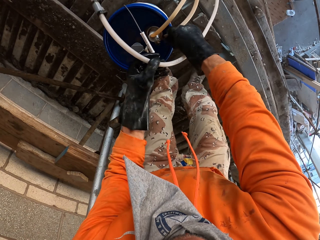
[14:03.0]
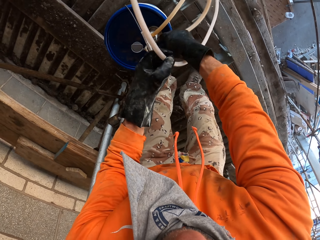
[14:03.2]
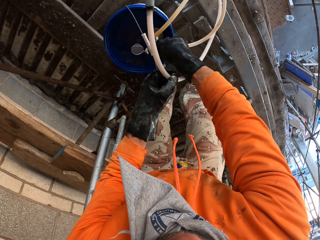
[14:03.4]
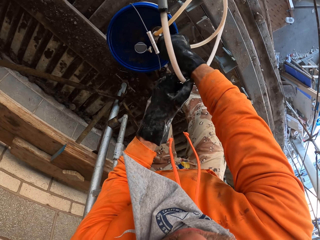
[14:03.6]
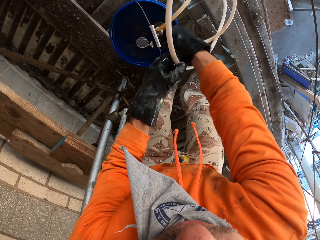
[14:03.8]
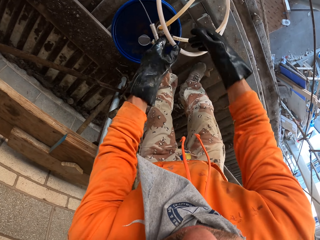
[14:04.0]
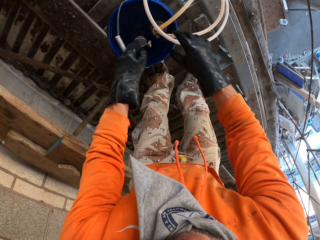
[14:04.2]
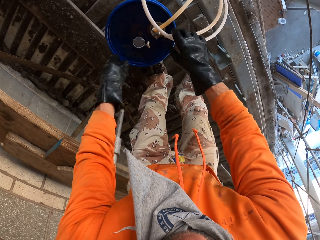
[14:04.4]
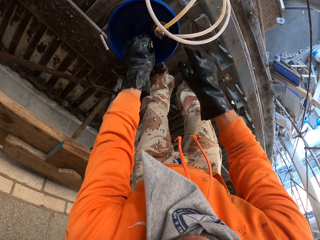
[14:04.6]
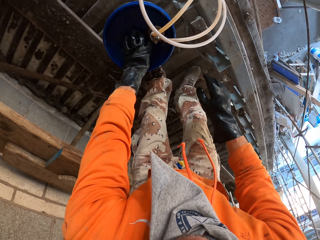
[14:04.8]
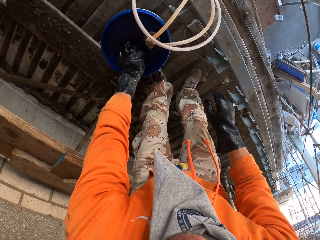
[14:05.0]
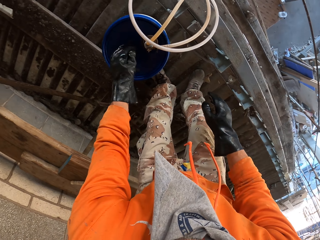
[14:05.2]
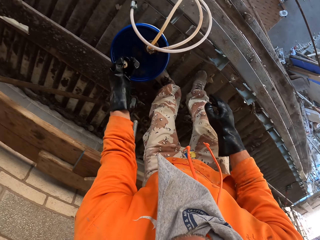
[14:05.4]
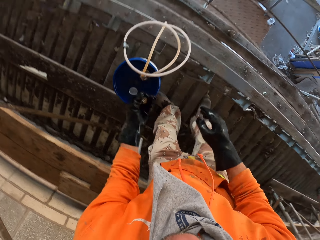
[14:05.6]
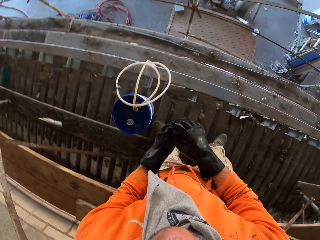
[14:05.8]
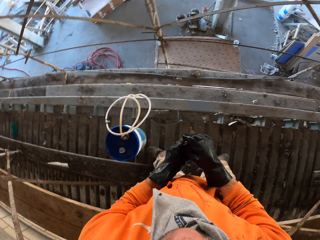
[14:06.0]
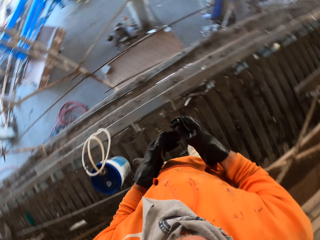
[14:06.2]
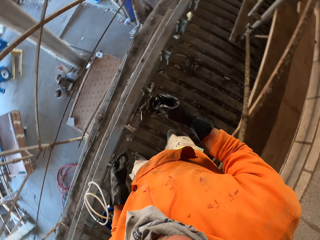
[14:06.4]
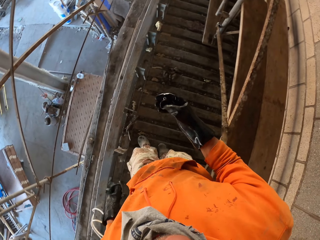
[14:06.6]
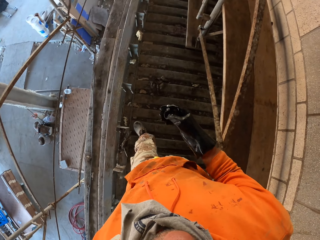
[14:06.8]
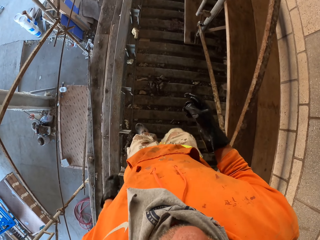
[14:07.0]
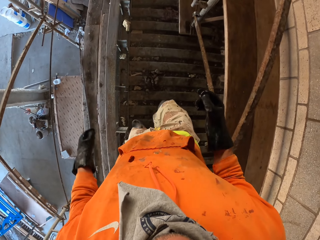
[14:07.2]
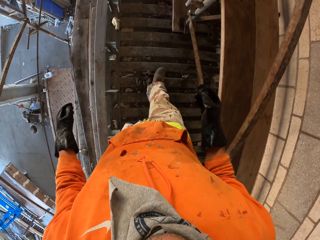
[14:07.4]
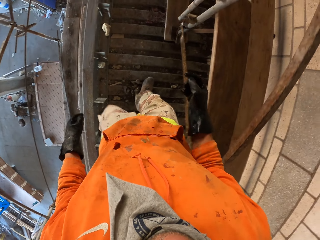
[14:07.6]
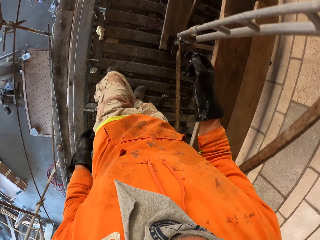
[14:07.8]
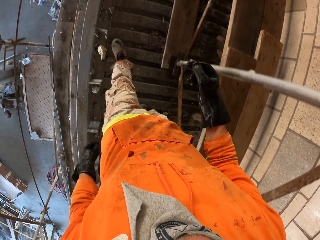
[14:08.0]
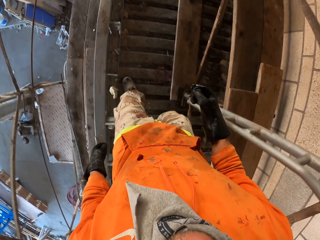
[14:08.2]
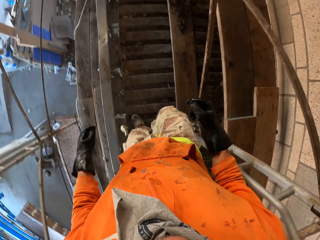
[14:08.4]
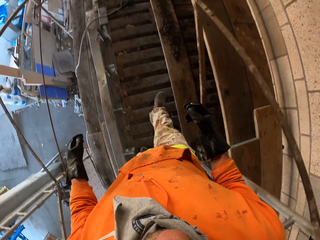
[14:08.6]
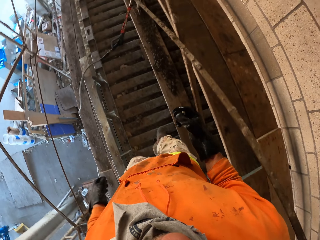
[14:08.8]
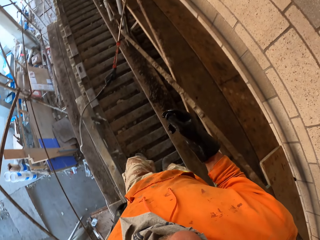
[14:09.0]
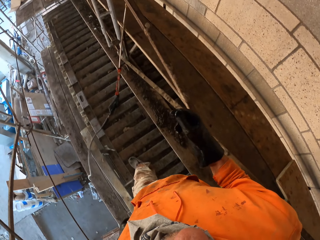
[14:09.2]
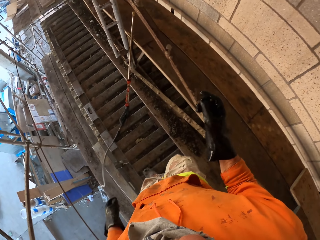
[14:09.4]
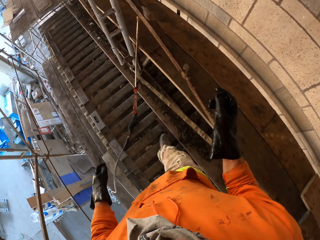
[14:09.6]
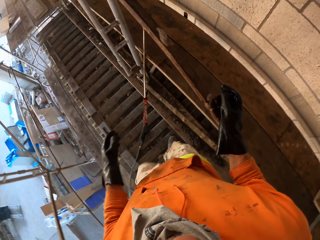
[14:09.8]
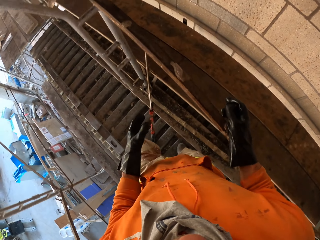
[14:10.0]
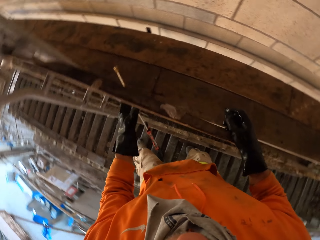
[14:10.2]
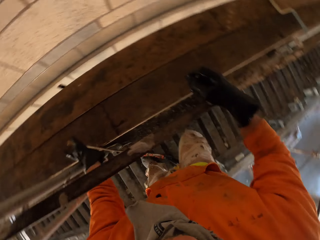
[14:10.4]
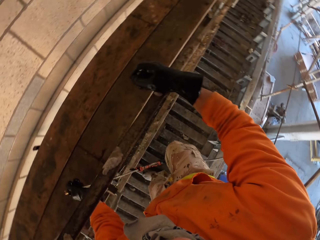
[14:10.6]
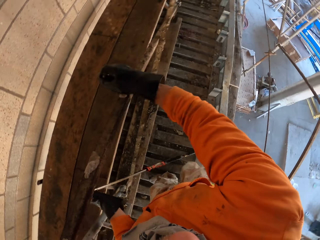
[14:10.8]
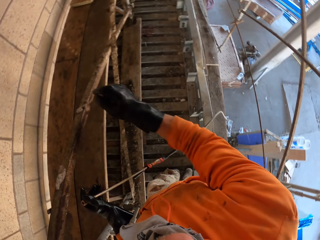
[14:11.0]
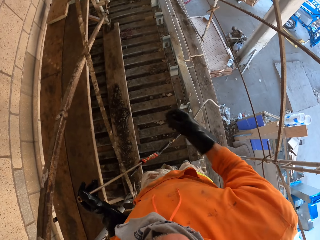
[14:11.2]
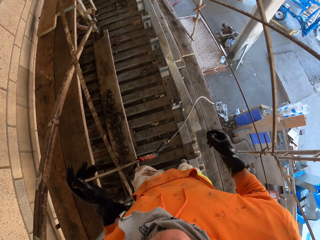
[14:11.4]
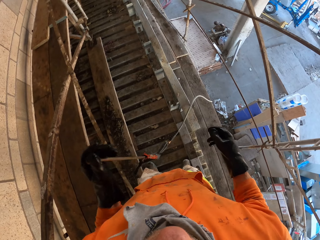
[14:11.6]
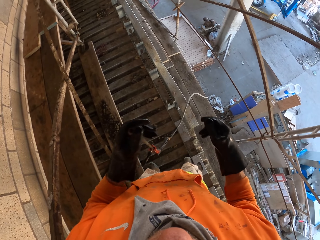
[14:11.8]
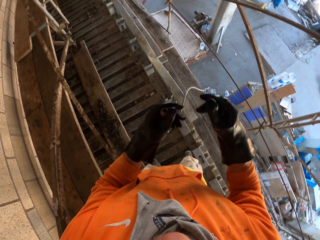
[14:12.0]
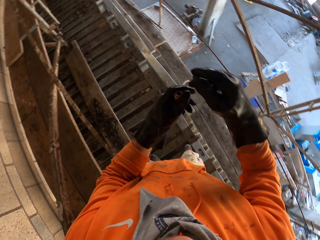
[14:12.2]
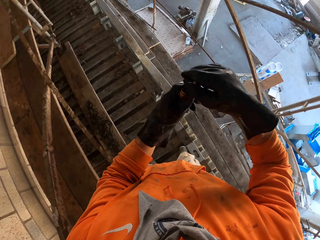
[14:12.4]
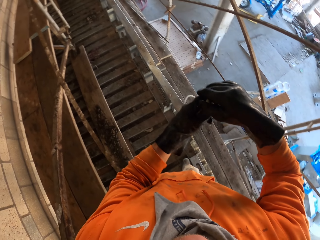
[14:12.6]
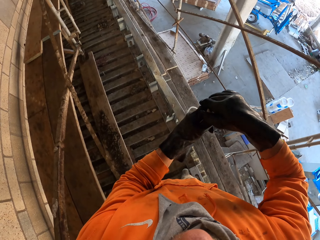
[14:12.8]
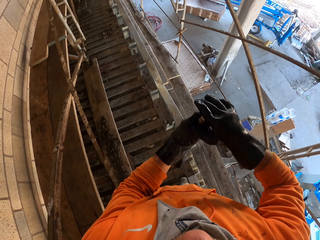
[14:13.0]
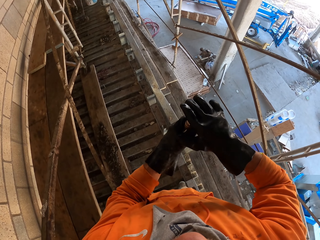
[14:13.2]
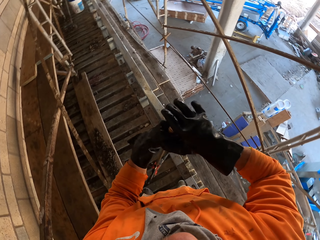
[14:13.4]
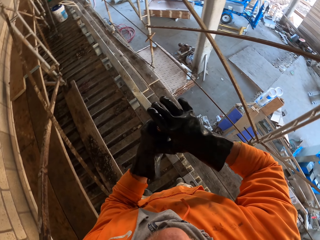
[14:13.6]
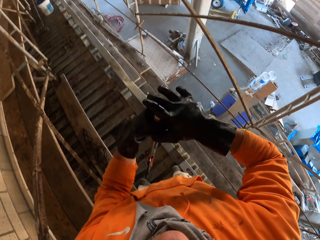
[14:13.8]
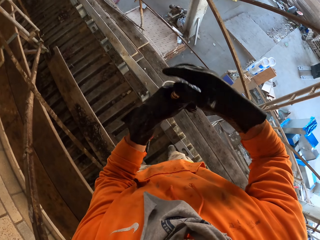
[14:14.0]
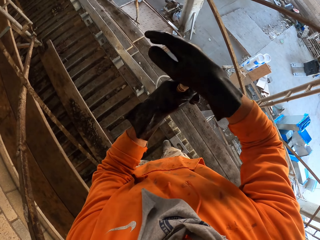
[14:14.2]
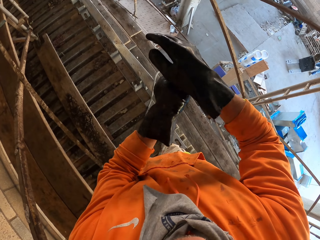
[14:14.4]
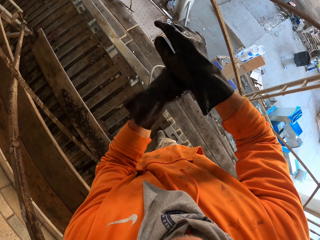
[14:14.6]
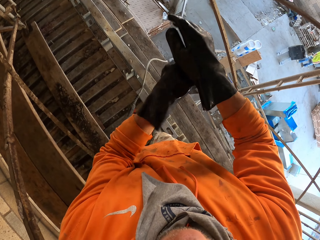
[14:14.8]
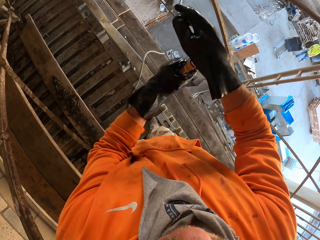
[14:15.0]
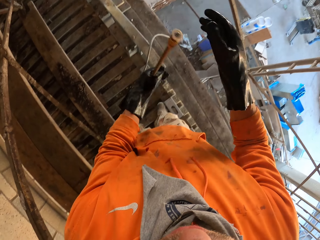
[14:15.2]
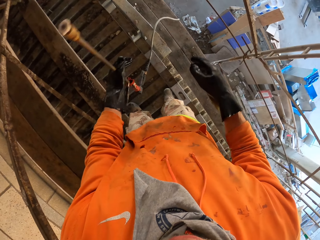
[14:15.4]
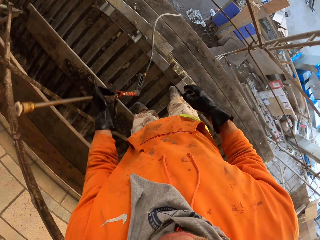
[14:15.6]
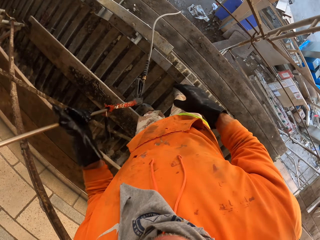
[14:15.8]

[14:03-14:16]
The camera wearer takes a nozzle from the bucket. They walk to the water spray gun. They move around. They put the nozzle on the water spray gun.

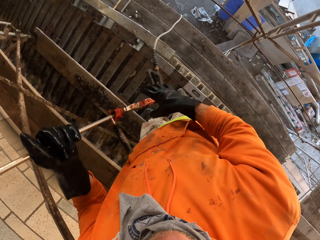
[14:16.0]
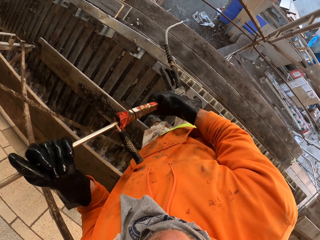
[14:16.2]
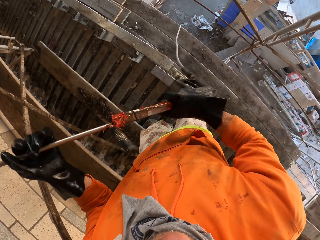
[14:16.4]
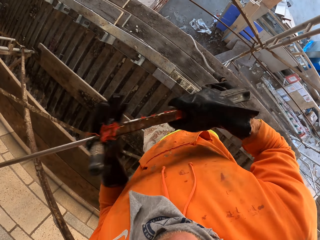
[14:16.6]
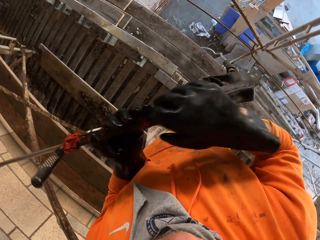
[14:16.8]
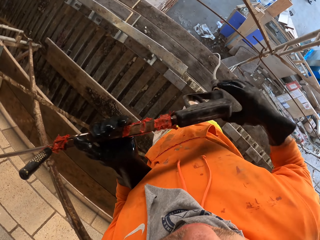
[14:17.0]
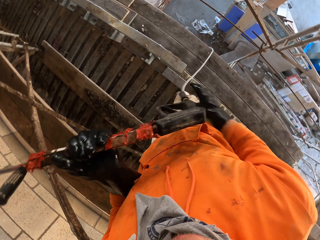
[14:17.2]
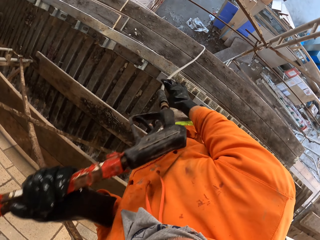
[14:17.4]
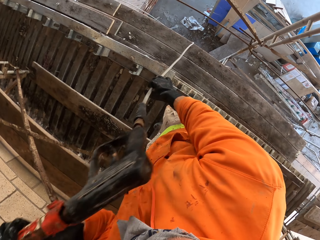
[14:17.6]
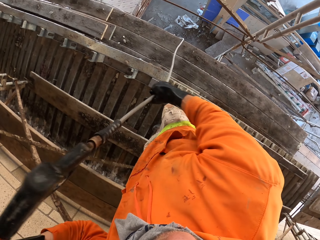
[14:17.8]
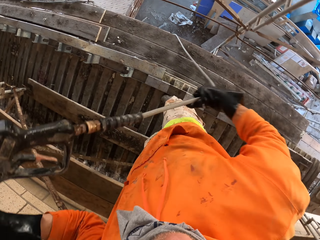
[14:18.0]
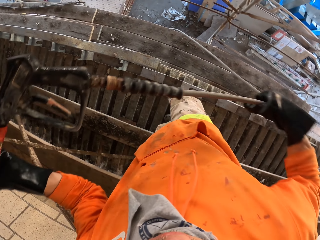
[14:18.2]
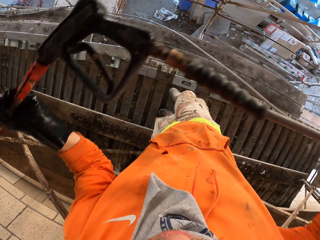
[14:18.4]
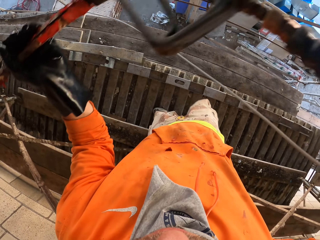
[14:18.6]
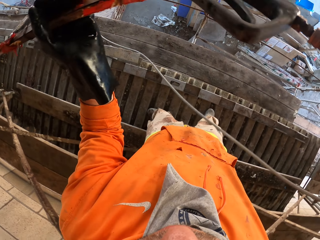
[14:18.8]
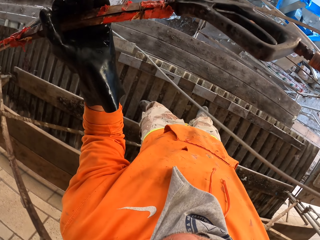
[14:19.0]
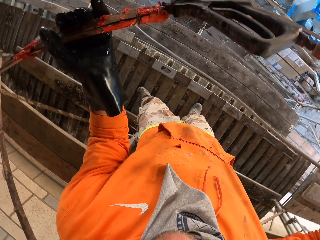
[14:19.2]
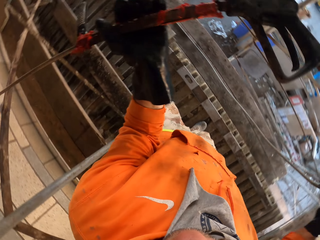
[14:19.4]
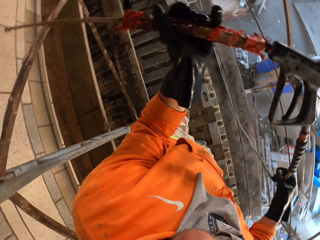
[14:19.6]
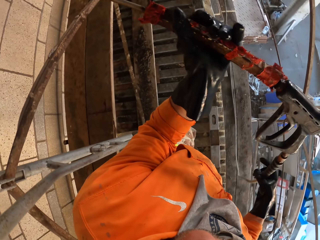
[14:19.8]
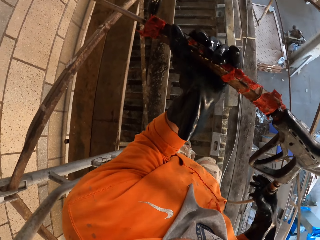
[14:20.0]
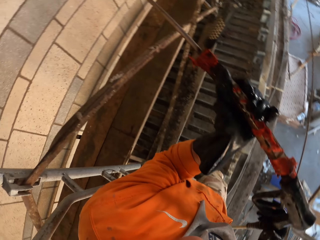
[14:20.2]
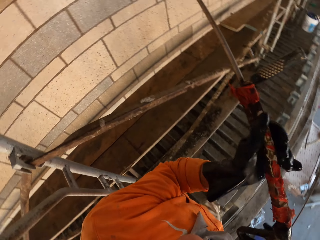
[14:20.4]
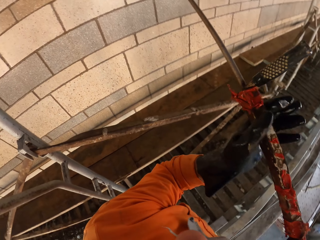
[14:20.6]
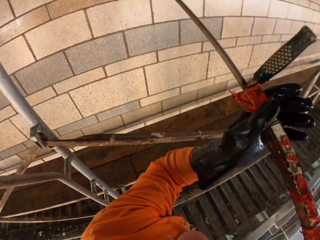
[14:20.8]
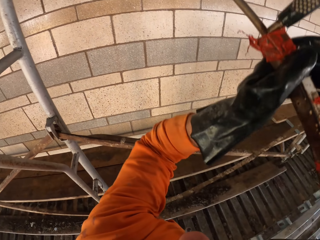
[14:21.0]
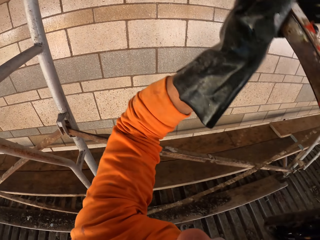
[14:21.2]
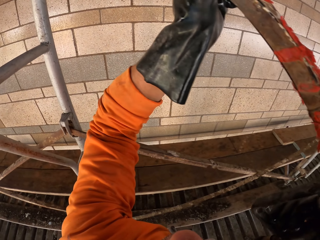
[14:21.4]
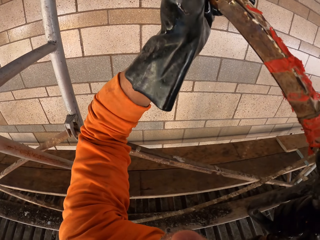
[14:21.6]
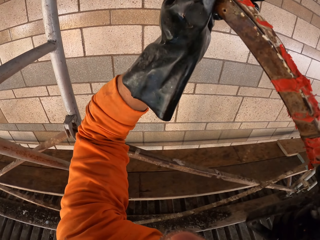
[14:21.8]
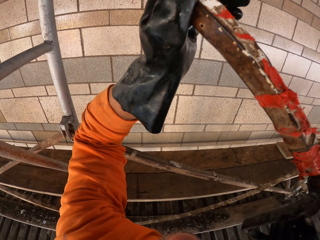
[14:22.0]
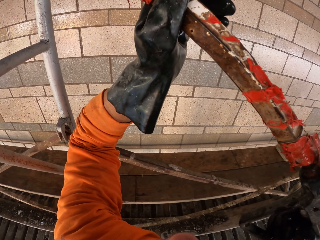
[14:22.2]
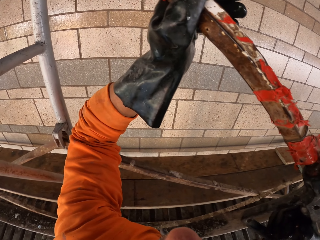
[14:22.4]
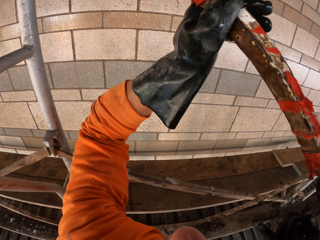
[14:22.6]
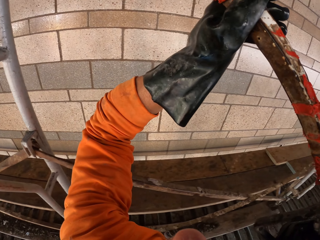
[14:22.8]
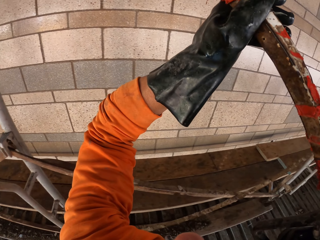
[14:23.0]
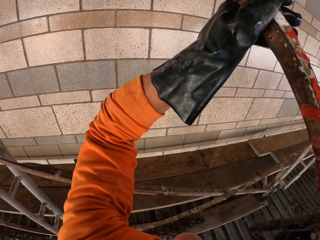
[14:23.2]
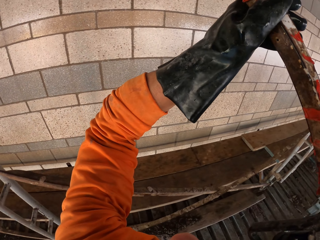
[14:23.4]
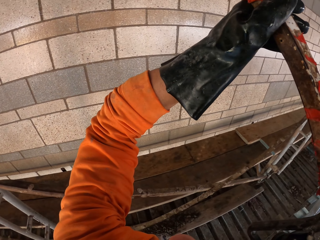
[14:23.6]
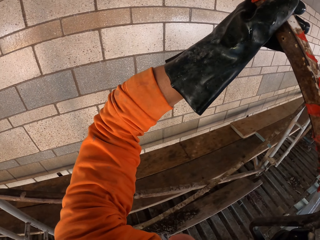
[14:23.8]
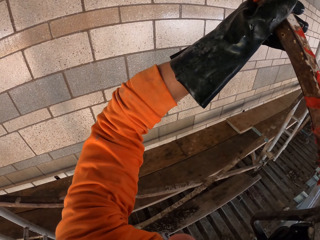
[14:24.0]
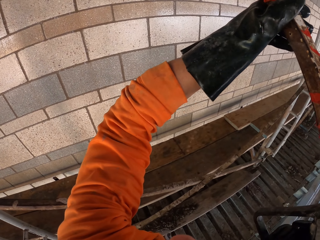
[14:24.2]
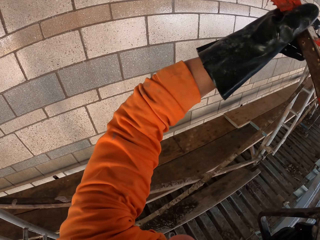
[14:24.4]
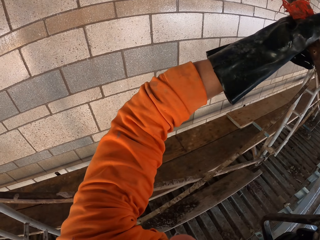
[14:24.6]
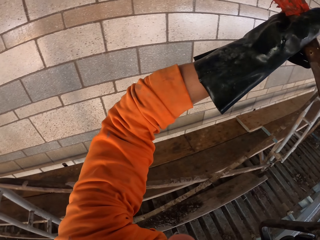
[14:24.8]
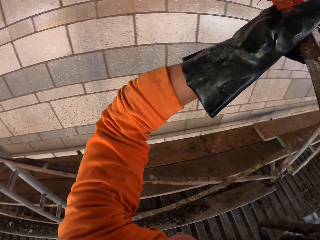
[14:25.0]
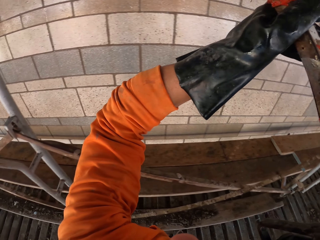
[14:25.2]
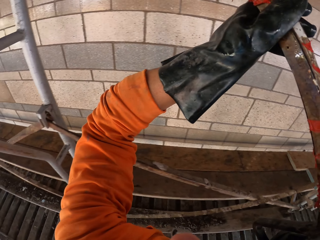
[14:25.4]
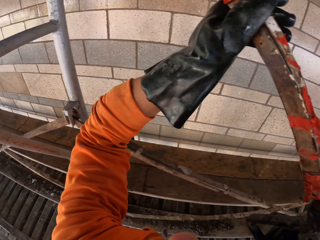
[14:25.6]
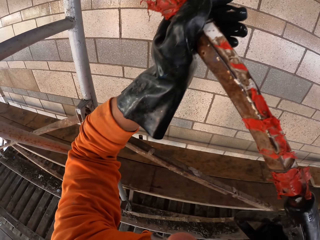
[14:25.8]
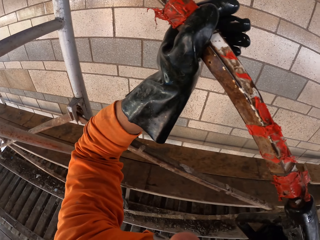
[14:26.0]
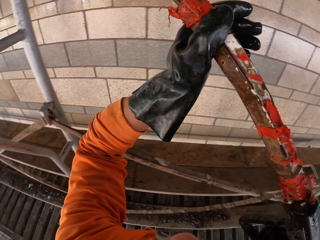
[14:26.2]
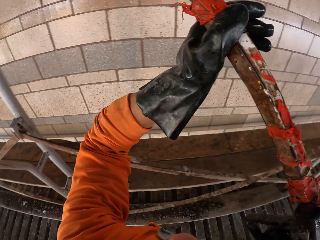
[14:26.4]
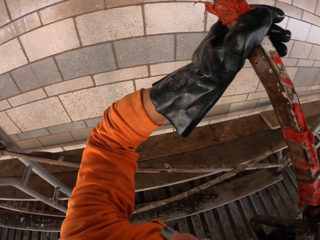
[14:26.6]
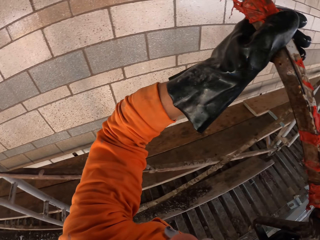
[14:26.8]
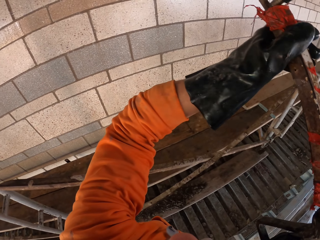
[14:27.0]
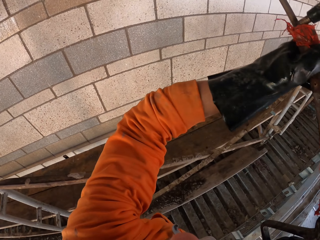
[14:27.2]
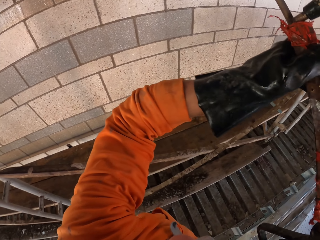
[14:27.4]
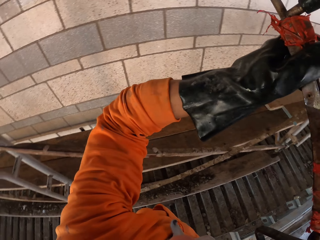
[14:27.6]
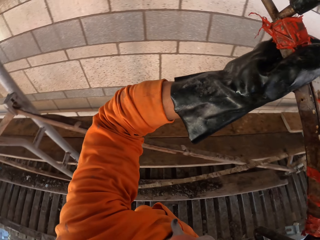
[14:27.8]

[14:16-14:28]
The camera wearer lifts the pressure washer nozzle. They pull the hose pipe. They clean the wall. They spray water on the wall with a water spray gun.
